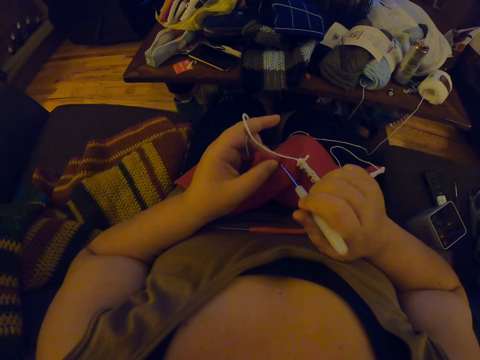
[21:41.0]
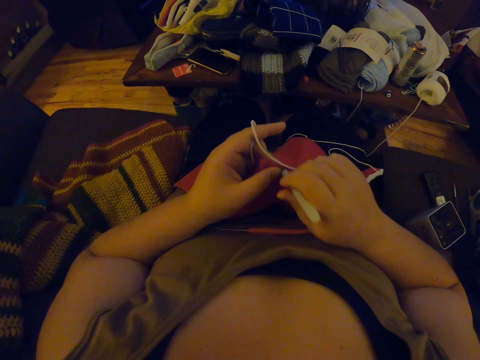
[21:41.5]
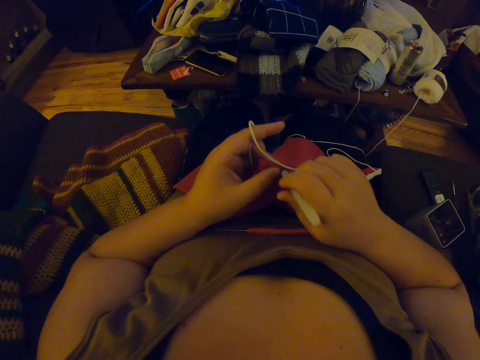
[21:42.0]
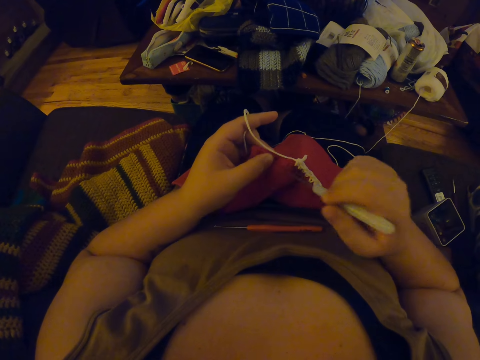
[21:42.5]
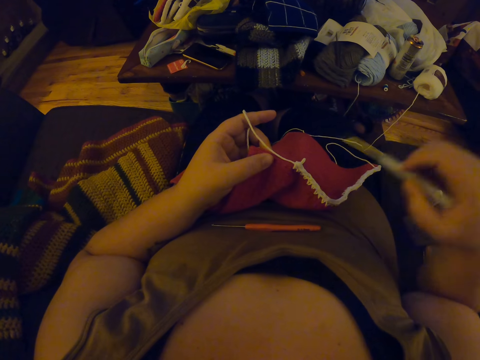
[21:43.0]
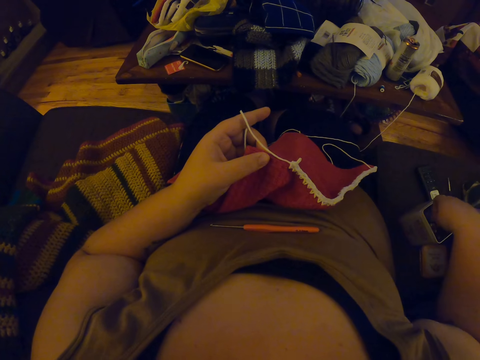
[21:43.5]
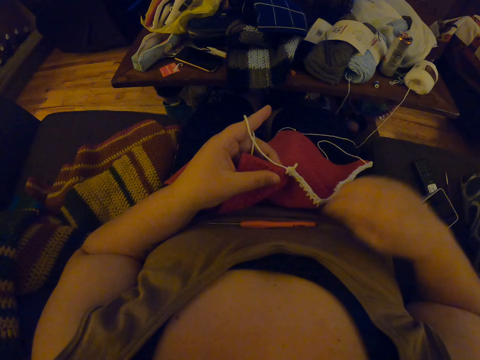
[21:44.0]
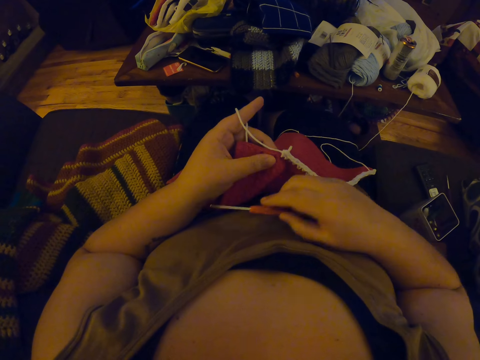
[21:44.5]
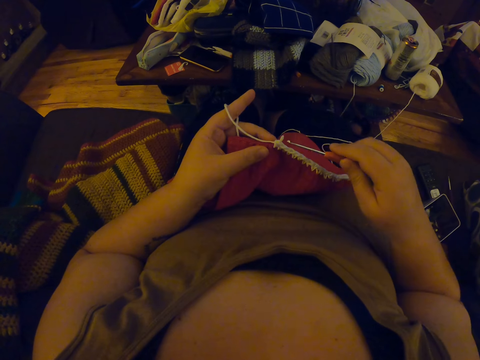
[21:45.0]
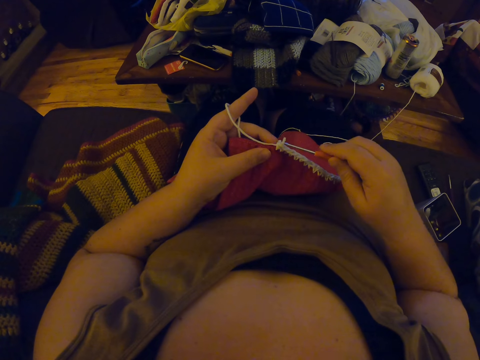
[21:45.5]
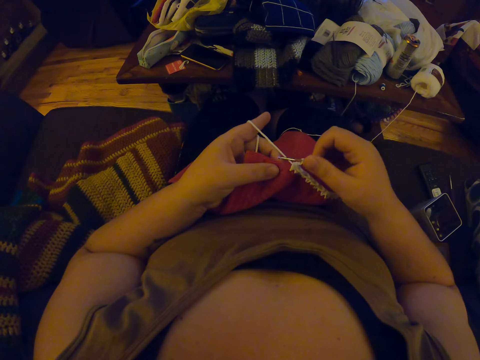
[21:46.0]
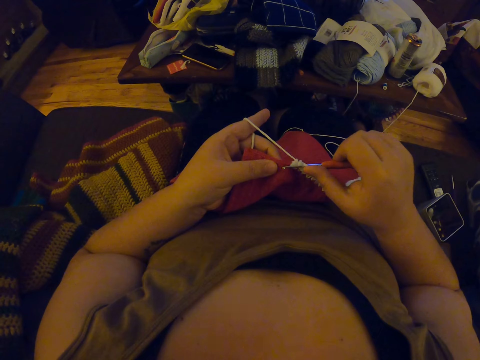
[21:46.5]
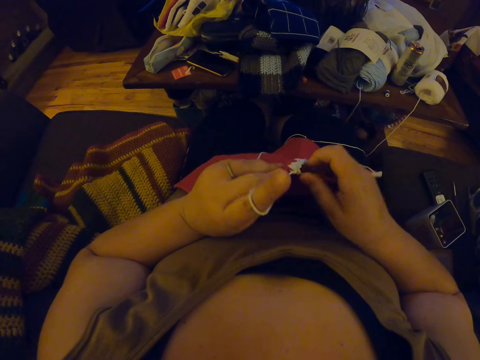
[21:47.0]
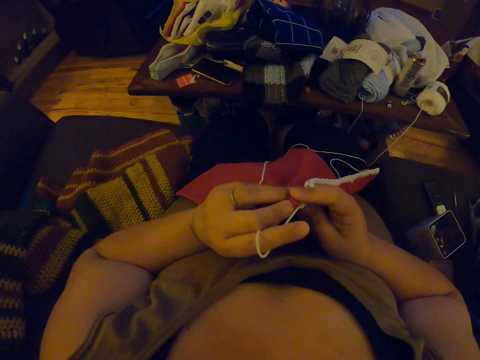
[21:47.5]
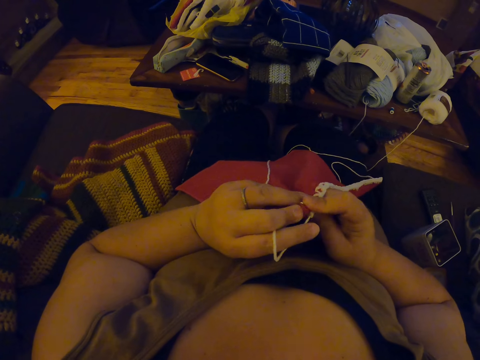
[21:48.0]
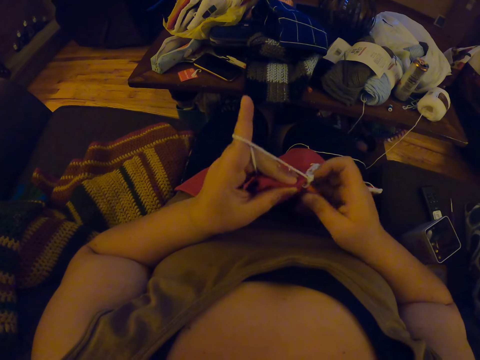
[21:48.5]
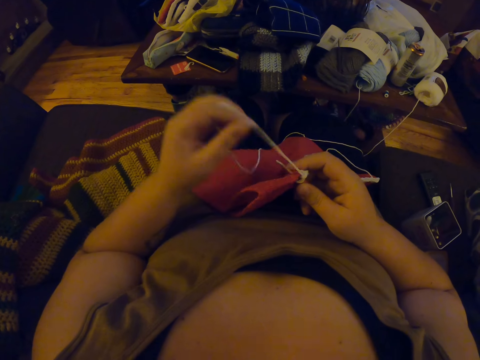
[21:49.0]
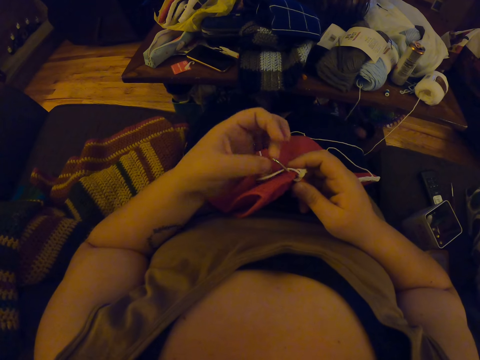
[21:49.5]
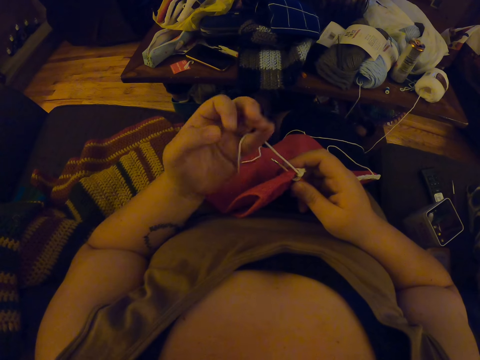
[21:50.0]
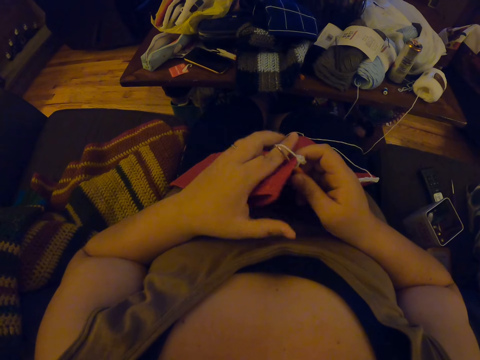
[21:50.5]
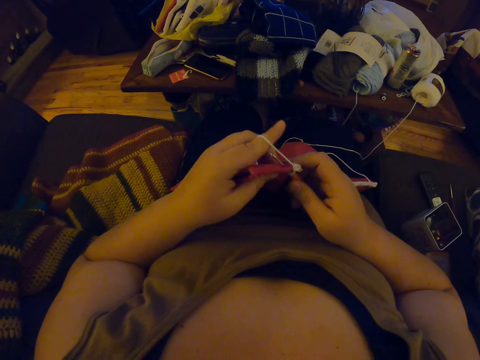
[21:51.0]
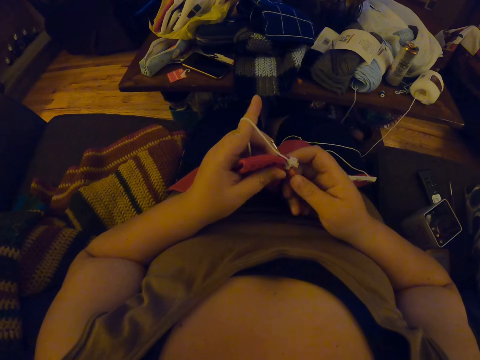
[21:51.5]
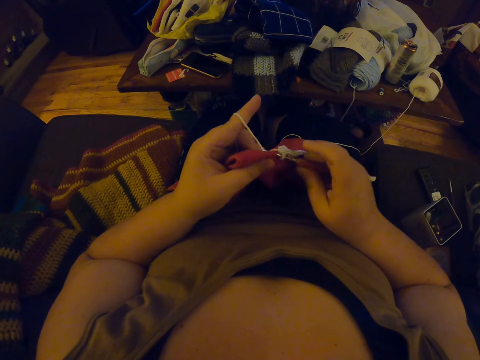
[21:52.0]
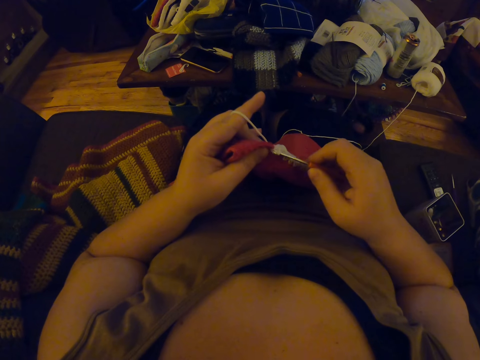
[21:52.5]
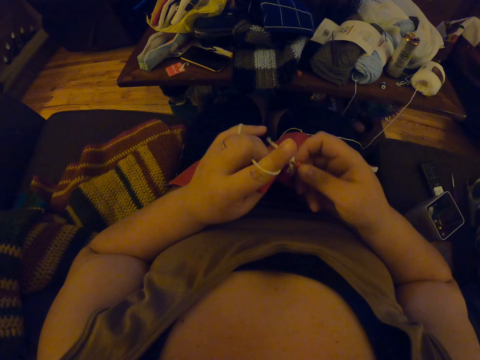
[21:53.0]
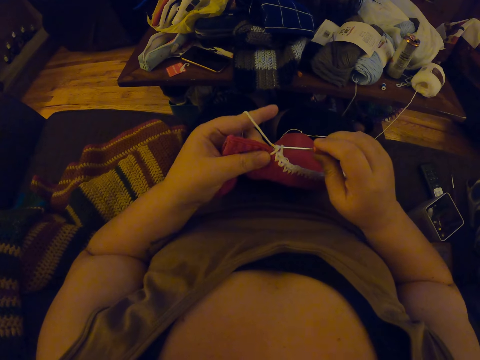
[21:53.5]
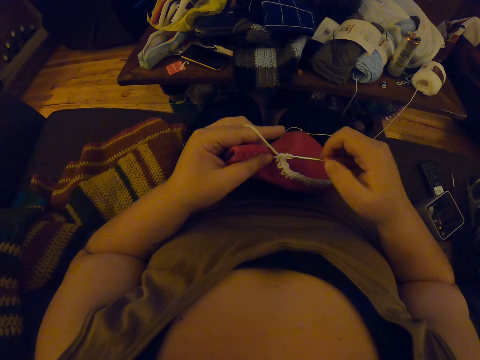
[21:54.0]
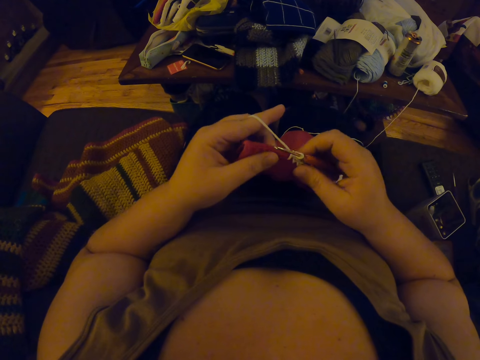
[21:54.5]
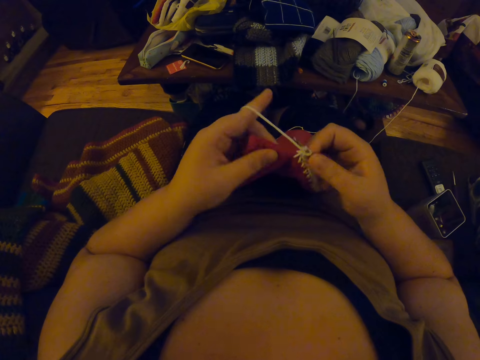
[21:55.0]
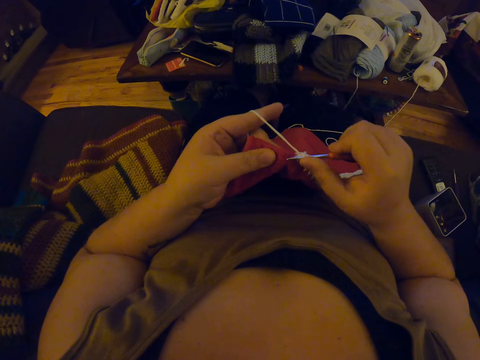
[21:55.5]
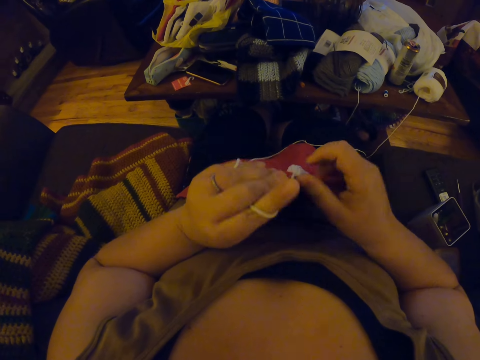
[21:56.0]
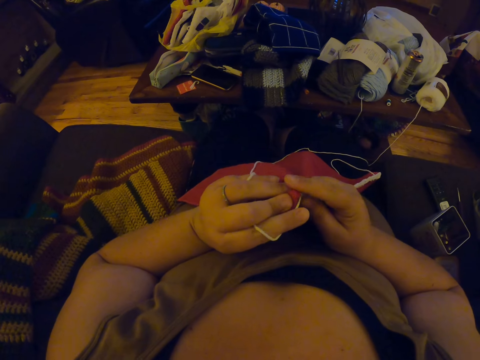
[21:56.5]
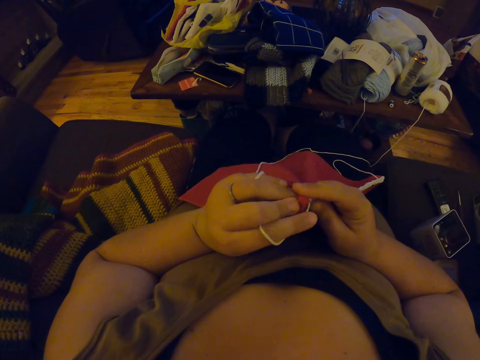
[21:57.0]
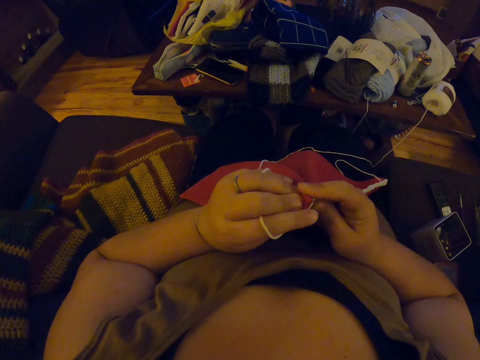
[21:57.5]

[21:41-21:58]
The camera wearer drops the crochet hook into a box by her side with her right hand. She picks up the crochet hook from her chest. She continues crocheting with the yarn. She drops the yarn. She adjusts the yarn with her left hand. She winds the yarn on her finger. She continues crocheting with the yarn.

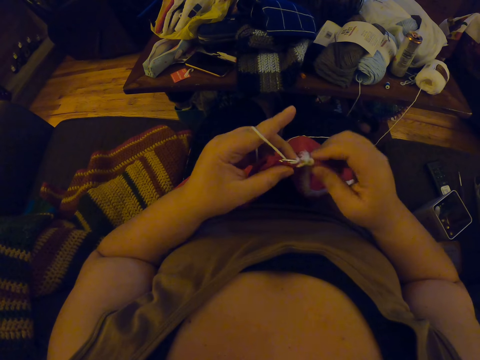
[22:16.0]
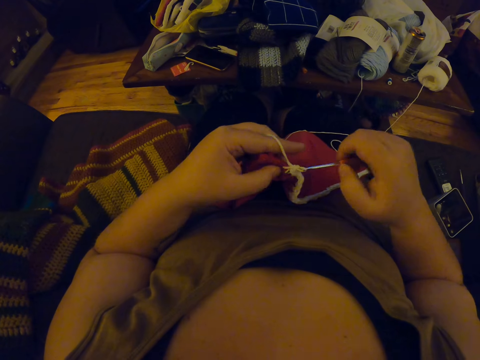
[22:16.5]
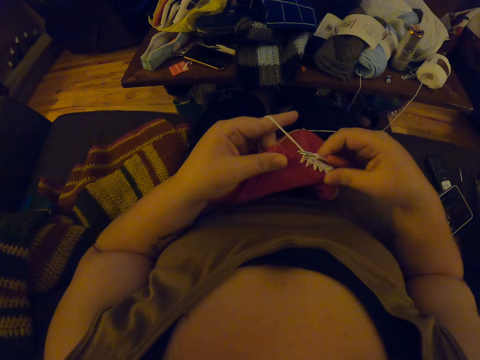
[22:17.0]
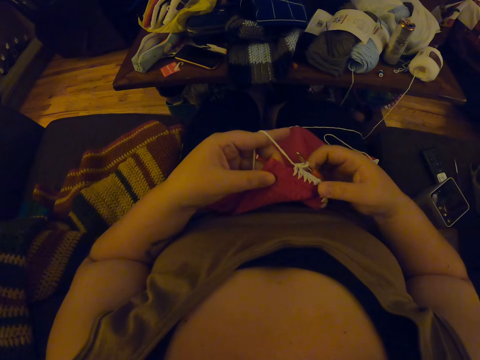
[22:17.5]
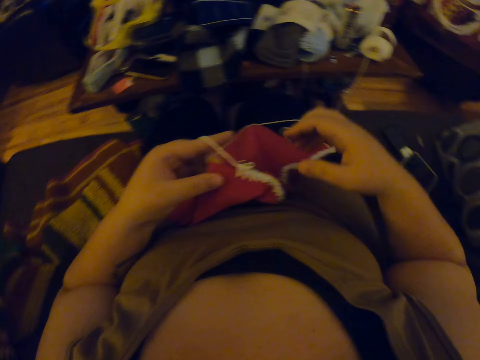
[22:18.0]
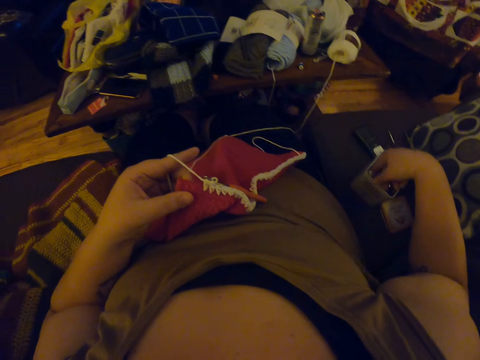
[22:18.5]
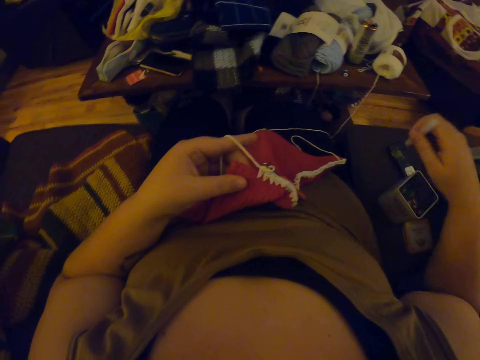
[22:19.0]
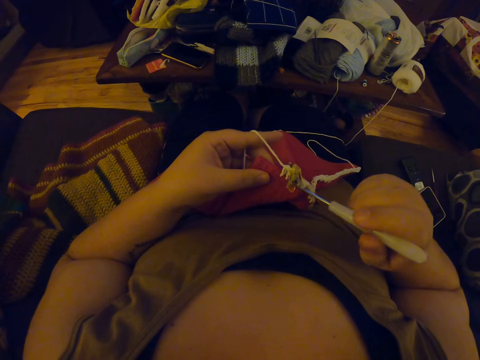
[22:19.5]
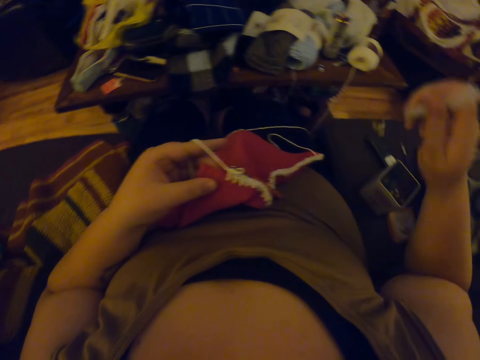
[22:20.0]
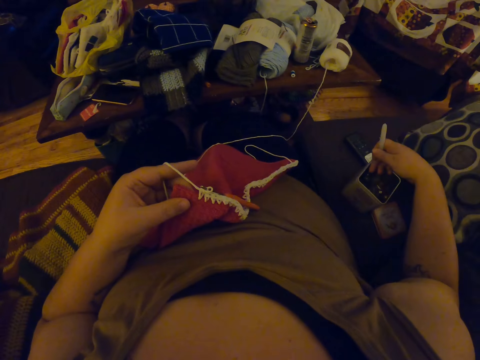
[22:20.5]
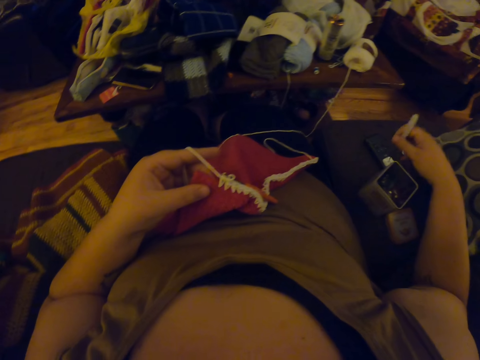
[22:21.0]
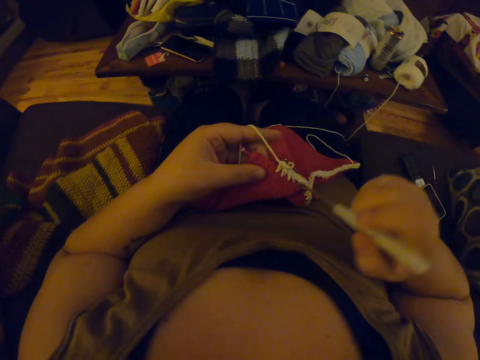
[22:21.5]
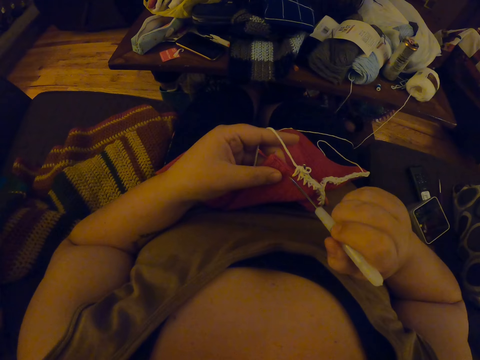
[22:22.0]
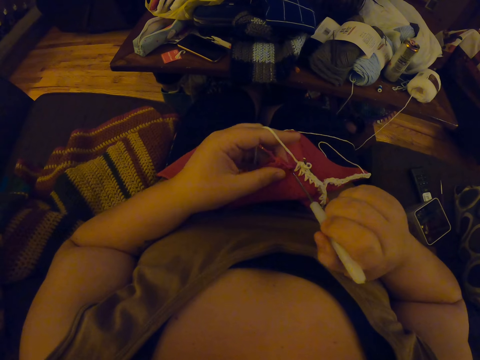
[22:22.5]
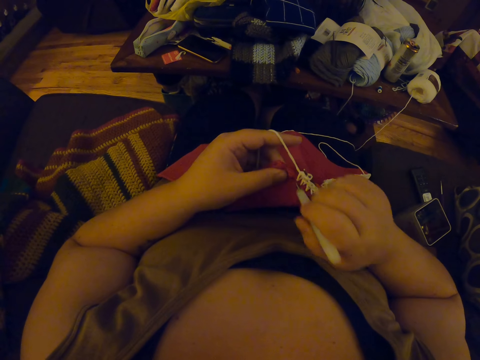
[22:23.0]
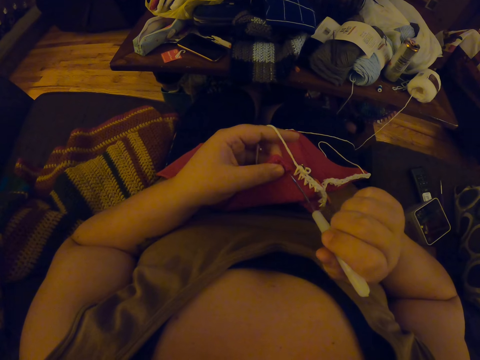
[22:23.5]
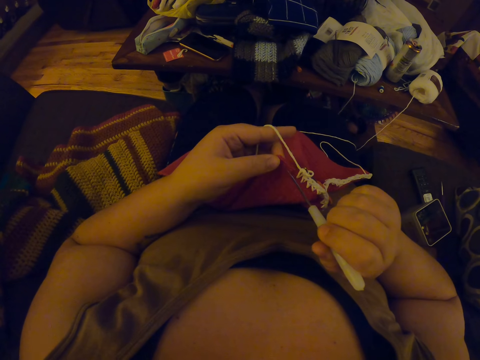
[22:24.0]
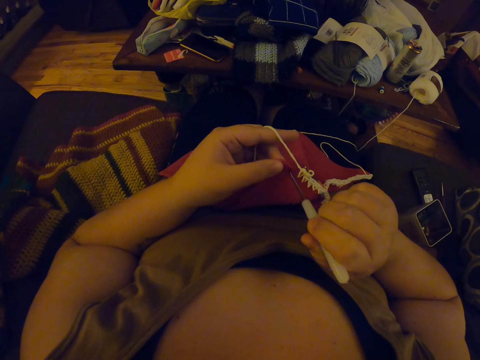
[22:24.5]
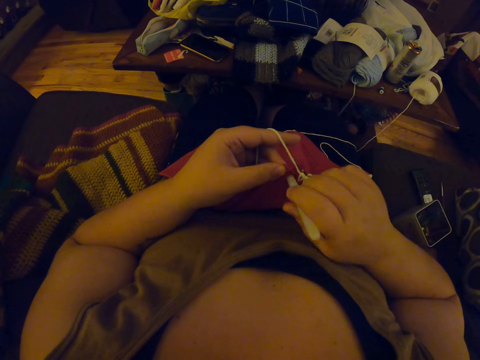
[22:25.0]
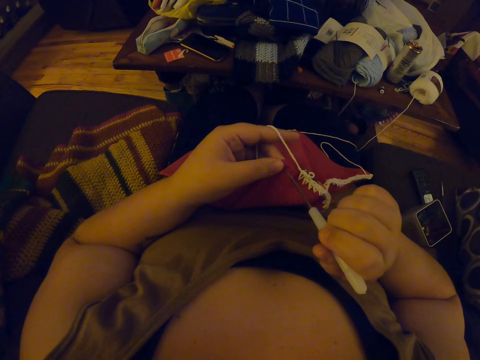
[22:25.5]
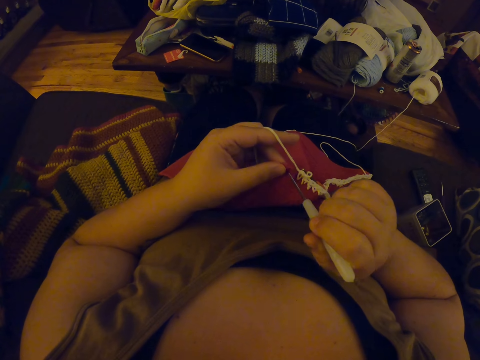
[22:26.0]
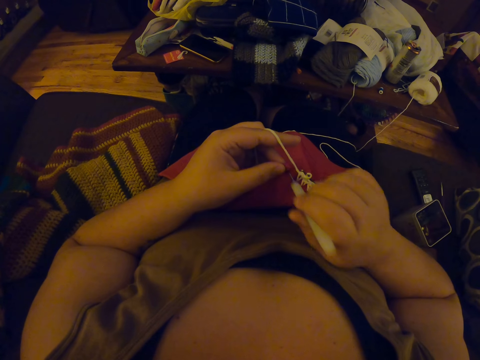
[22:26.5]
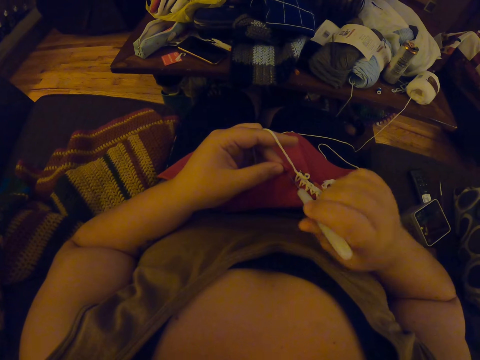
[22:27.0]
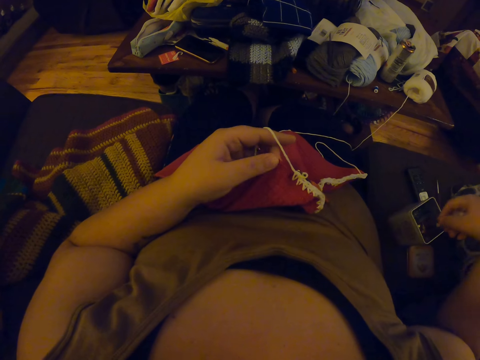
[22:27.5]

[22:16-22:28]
The camera wearer counts the fabric holes. She leaves the crochet hook on her lap. She takes the crochet hook or knitting needle from the box by her side with her right hand. She removes a cloth piece from the tip of the crochet hook. She inserts the knitting needle in the fabric holes. She makes holes on the crochet with the crochet hook. She drops the crochet hook into the box by her side with her right hand.
